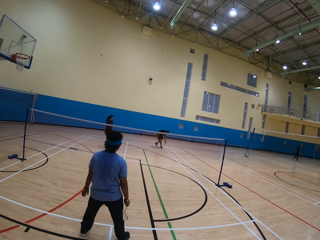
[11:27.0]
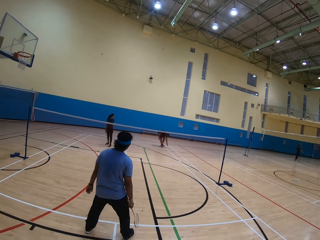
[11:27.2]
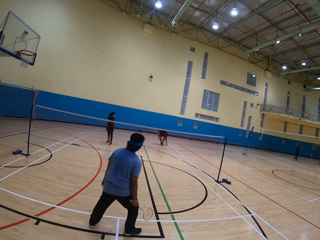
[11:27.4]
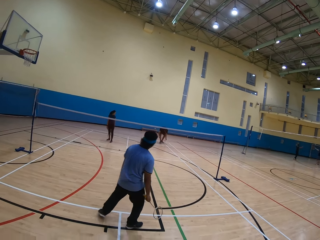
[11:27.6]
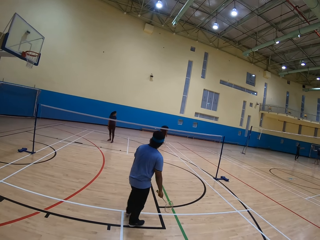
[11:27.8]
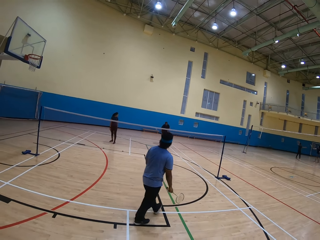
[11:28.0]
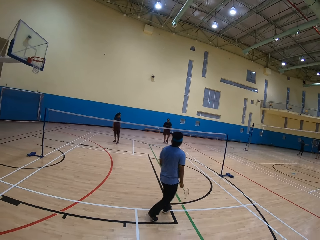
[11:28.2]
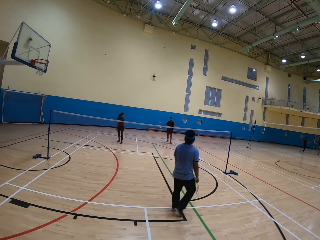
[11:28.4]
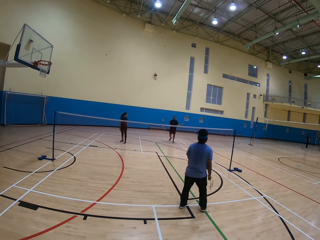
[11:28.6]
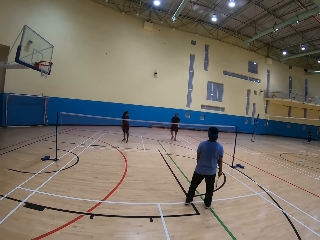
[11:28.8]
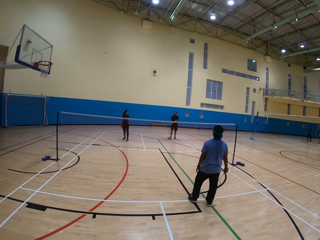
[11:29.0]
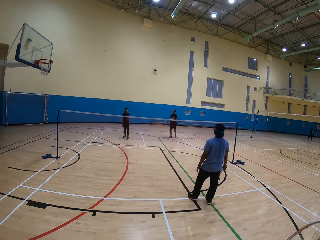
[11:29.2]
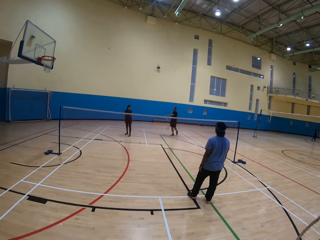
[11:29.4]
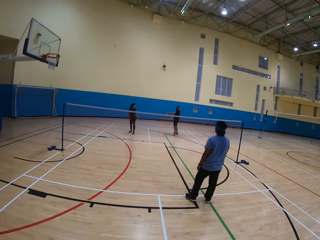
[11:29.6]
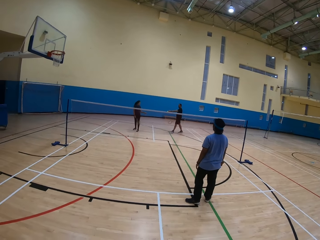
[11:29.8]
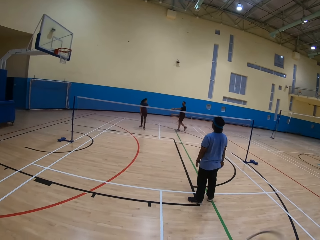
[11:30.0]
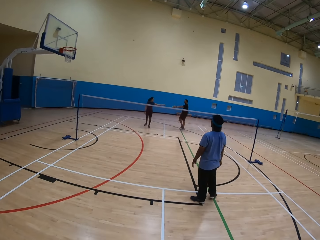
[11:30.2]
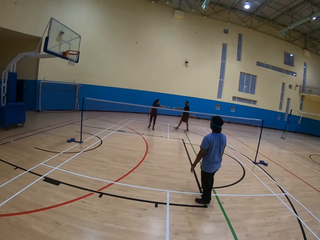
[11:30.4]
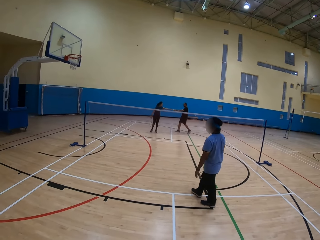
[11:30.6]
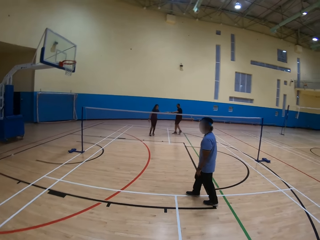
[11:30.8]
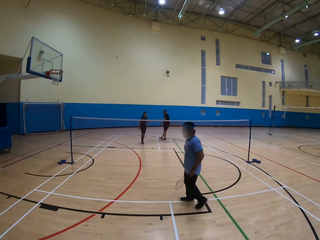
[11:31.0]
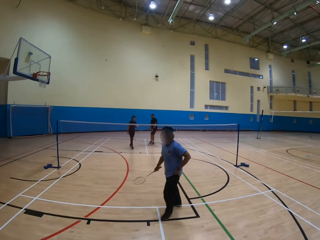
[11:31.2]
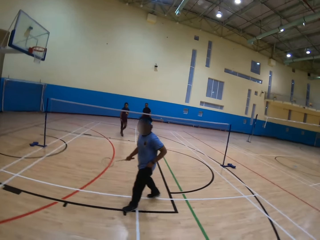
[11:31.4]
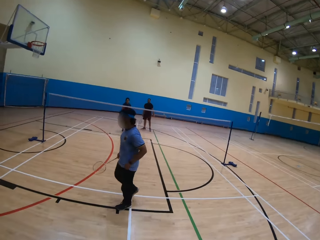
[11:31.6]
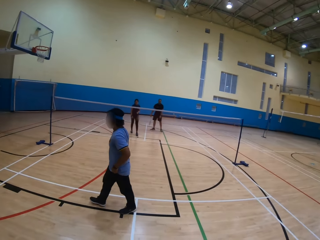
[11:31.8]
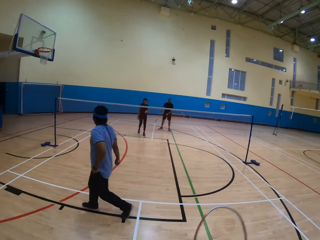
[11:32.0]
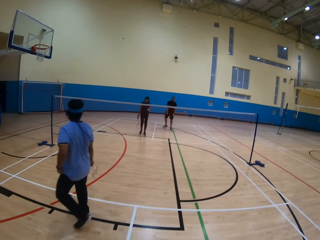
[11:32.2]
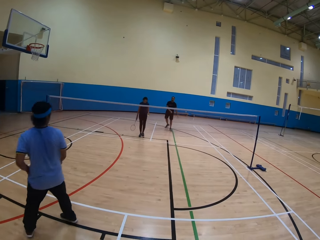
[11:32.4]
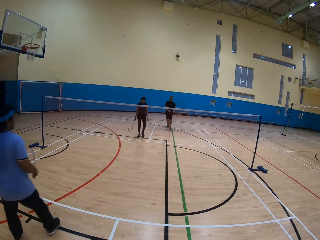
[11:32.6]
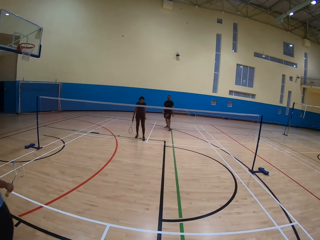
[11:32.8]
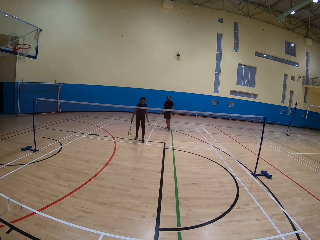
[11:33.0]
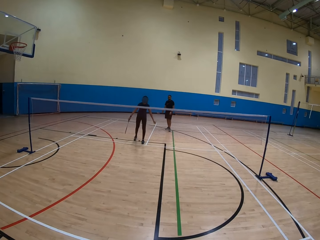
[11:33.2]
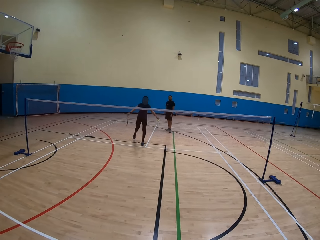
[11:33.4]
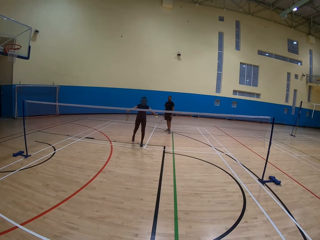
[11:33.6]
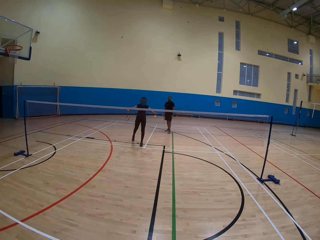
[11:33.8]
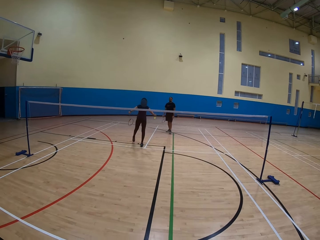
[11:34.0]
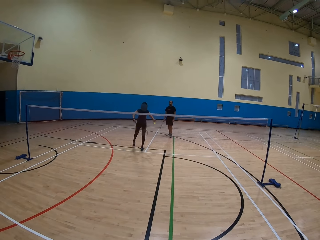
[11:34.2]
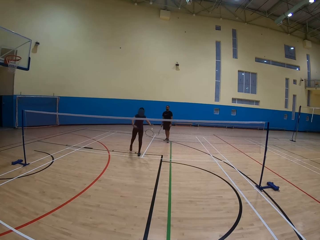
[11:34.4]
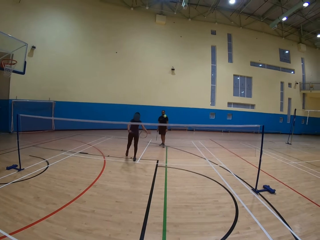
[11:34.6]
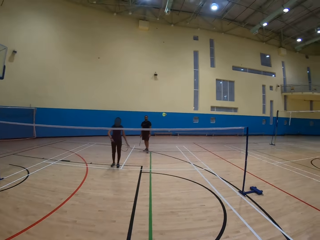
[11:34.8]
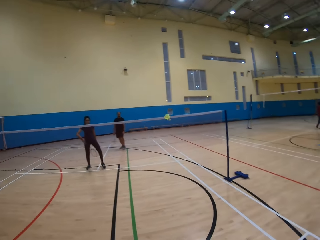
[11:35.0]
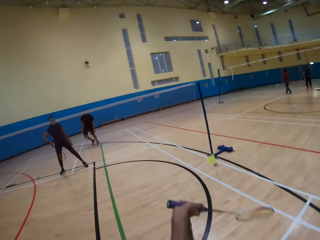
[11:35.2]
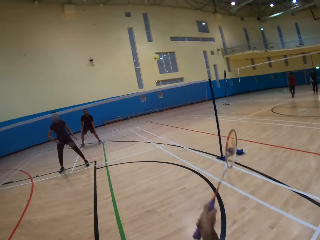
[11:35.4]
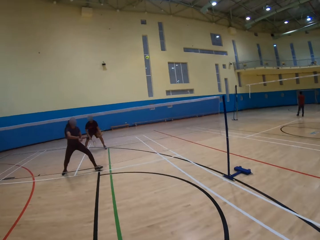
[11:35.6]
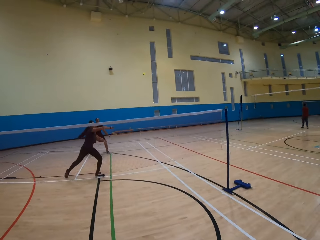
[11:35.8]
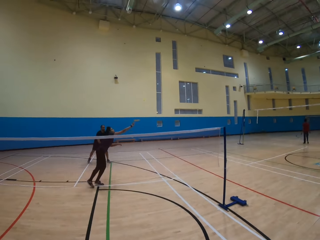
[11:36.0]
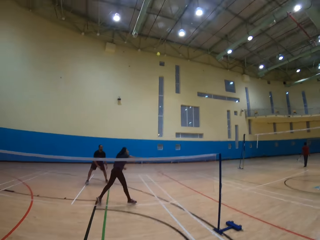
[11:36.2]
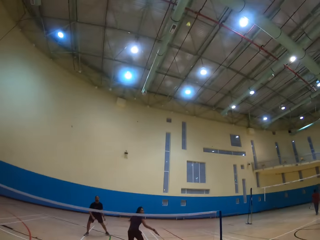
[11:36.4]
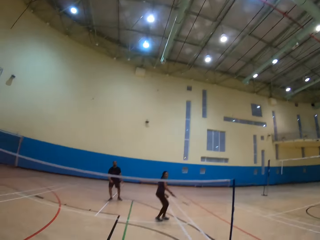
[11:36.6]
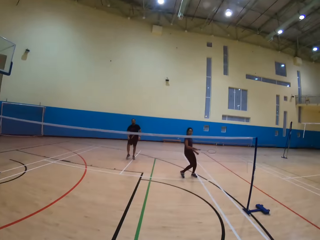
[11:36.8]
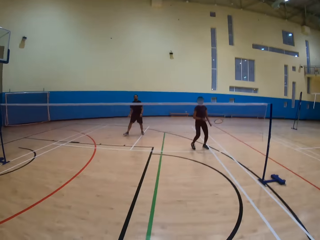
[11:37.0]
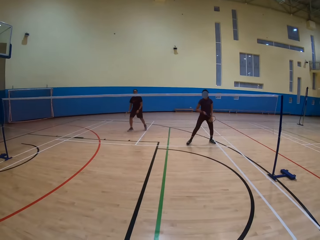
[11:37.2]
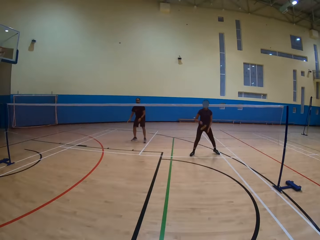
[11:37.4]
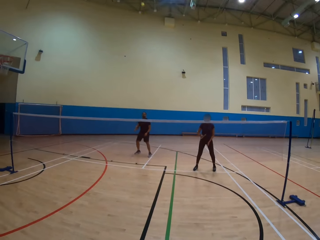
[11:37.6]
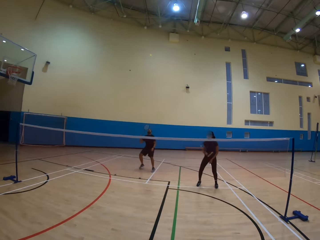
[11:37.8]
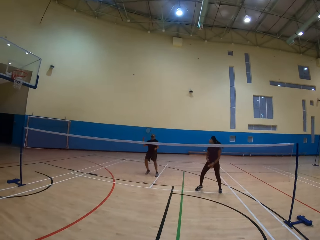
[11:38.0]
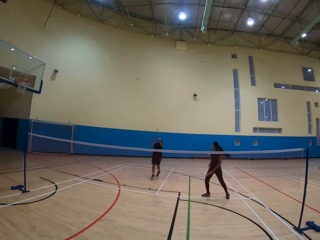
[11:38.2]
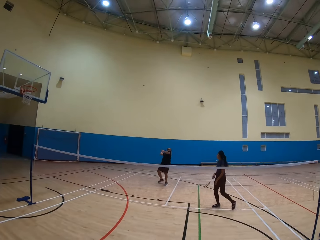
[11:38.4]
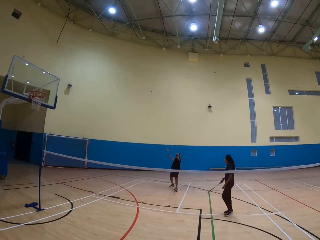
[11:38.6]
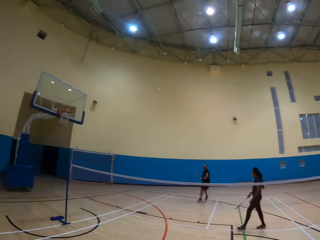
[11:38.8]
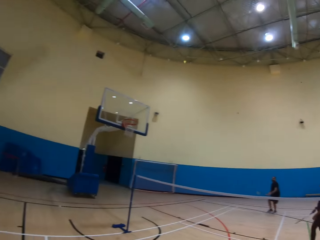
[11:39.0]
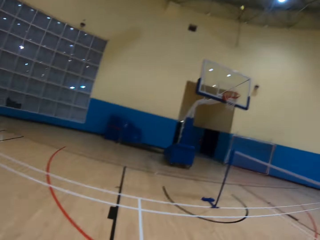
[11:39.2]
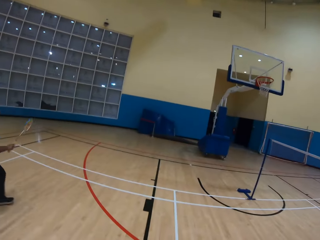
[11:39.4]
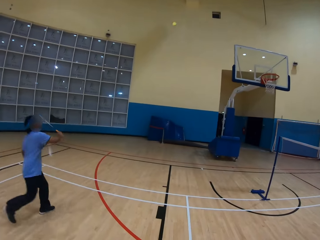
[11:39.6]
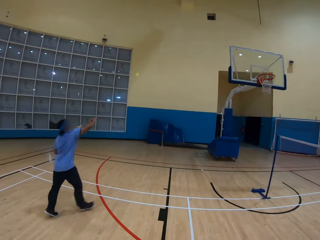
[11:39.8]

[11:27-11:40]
A man collects the ball. The man passes the ball to a lady. The lady throws the ball. The camera wearer plays badminton. They throw the ball. The lady throws the ball.

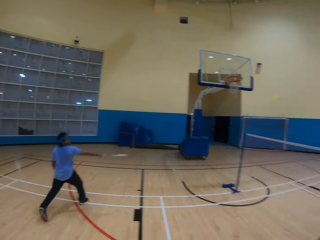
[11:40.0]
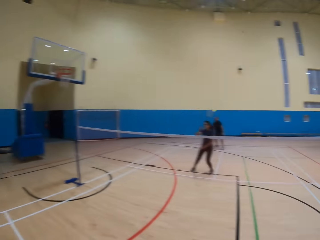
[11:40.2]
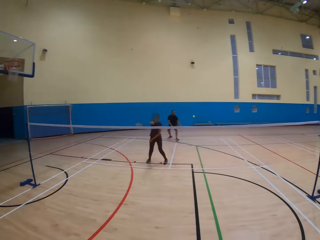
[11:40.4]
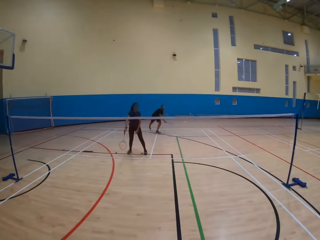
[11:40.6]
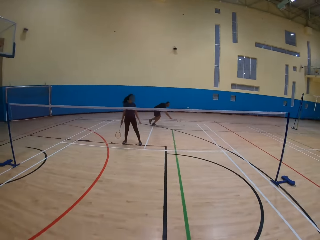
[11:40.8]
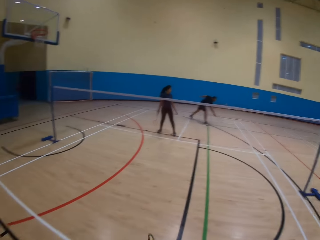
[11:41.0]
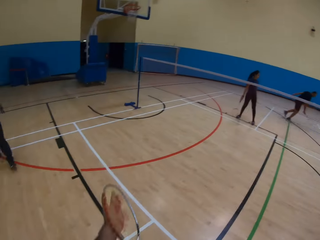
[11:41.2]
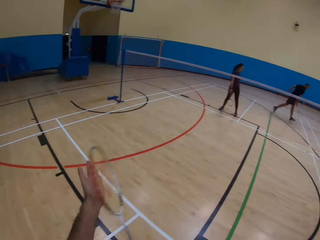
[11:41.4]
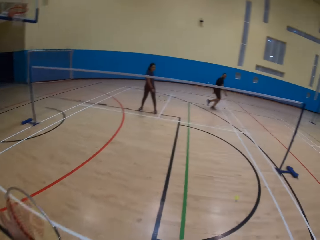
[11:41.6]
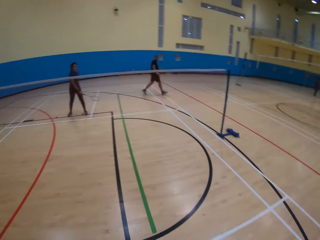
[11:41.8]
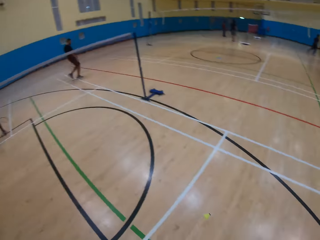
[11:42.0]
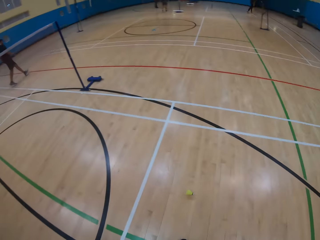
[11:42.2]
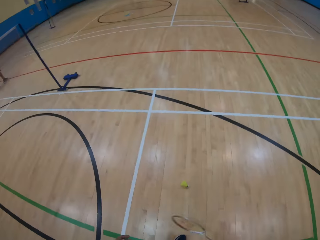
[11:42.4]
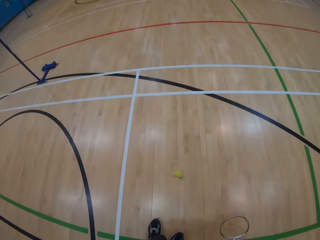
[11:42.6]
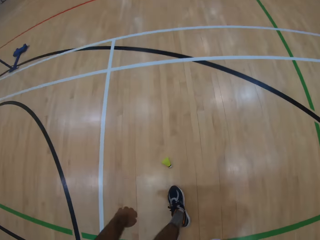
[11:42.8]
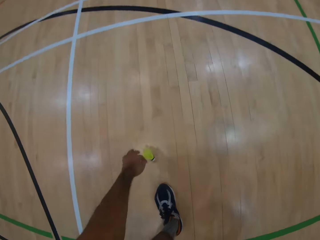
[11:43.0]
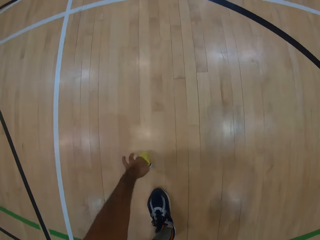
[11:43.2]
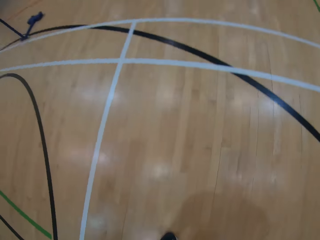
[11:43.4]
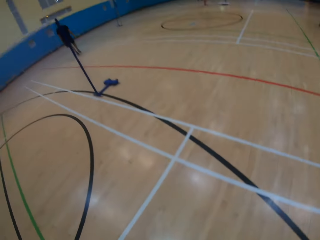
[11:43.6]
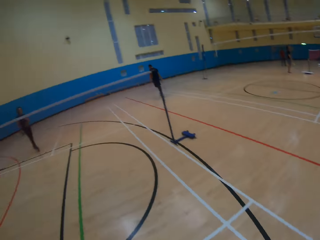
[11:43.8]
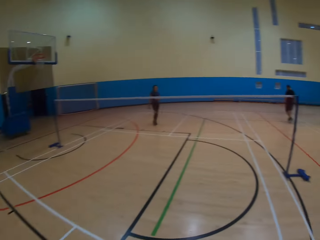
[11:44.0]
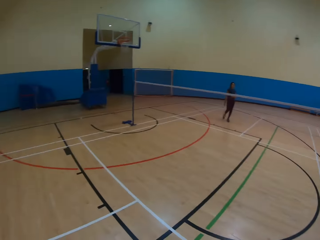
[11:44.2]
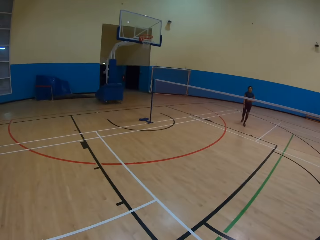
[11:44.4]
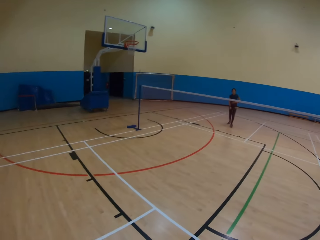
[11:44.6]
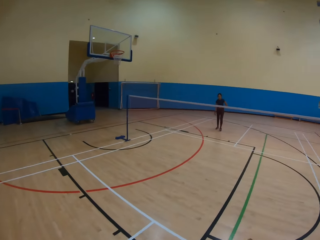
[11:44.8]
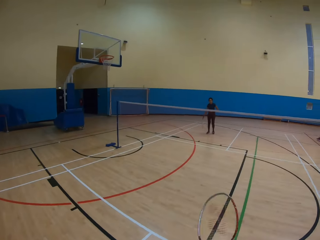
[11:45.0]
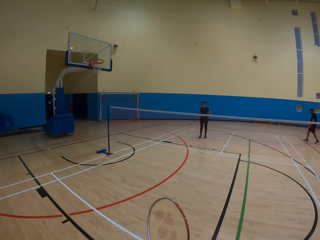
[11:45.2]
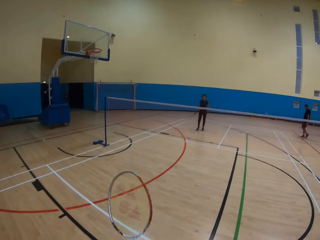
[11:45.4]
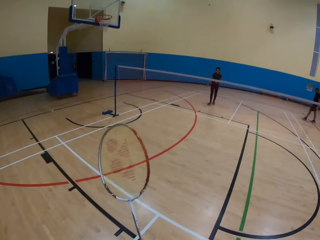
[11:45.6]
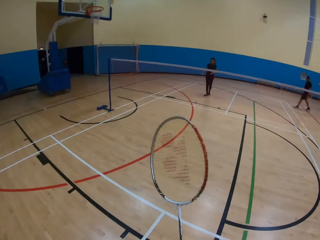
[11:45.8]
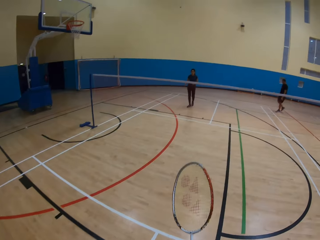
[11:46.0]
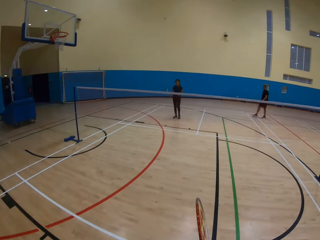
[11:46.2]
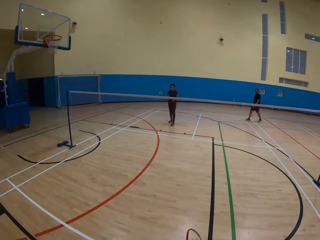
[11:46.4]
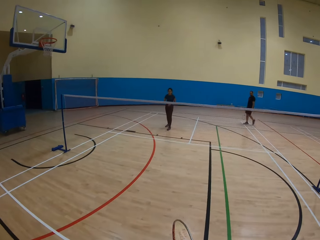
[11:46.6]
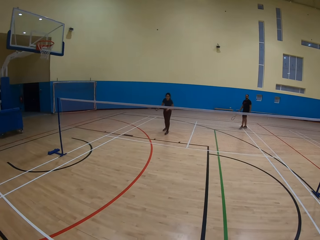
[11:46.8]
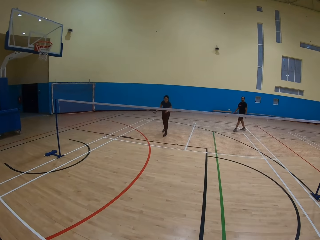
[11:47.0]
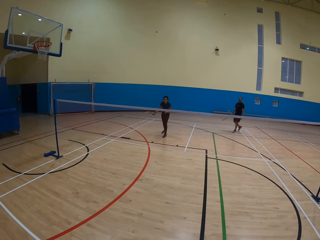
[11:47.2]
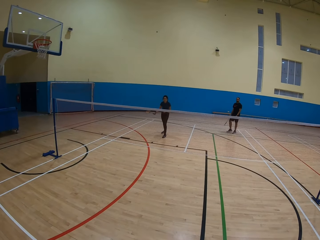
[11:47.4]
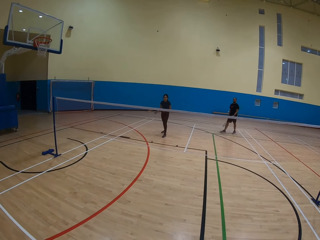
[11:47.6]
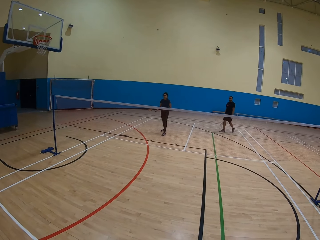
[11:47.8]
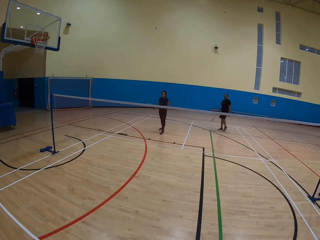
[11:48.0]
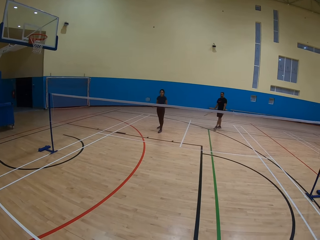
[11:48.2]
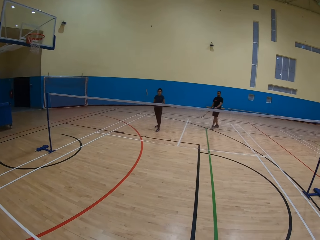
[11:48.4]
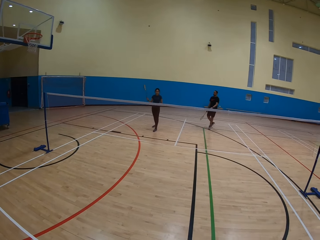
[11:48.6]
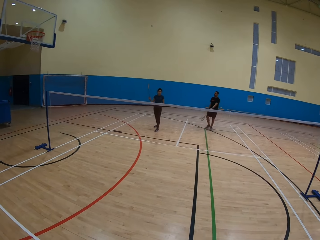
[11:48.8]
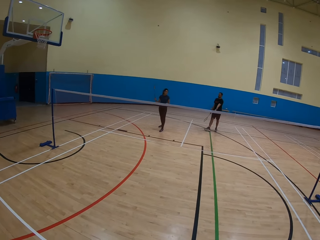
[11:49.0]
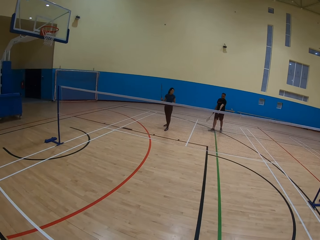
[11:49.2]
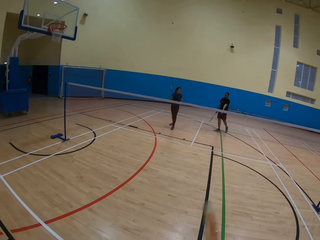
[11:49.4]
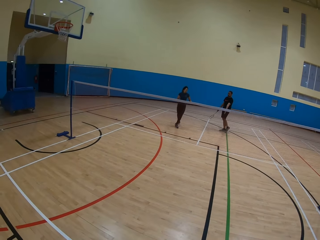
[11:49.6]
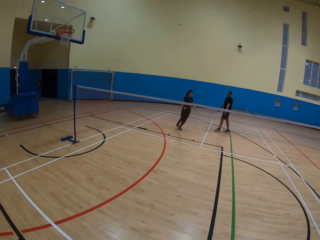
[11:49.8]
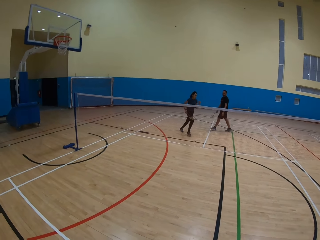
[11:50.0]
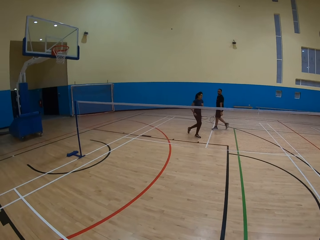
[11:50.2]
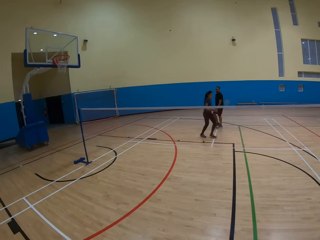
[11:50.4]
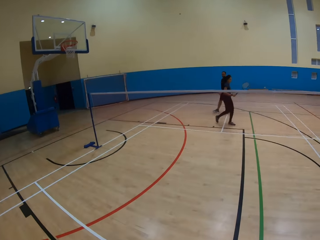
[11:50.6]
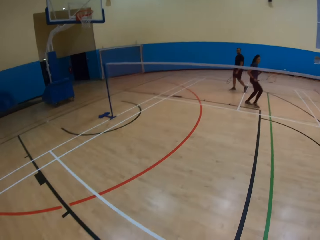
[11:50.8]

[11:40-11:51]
The camera wearer picks up the shuttlecock. They look around.
